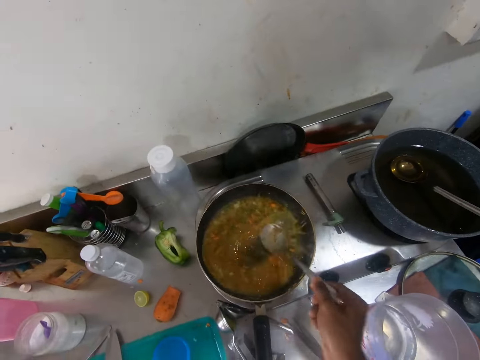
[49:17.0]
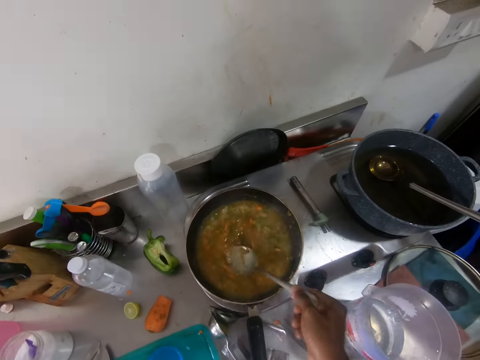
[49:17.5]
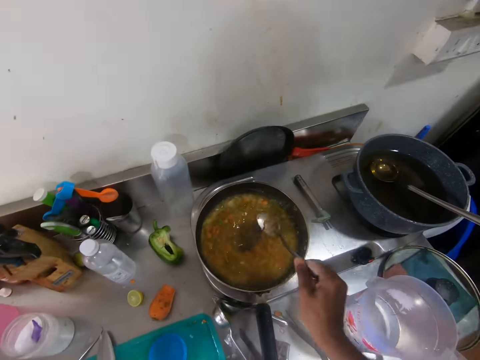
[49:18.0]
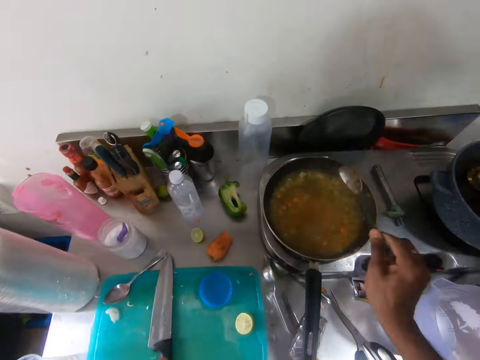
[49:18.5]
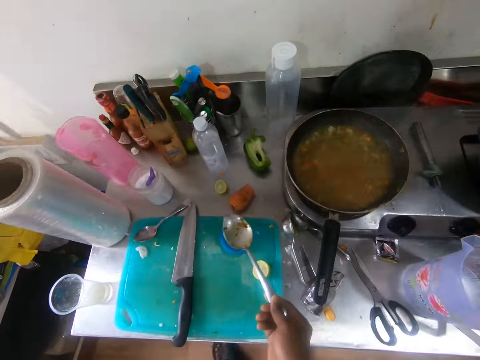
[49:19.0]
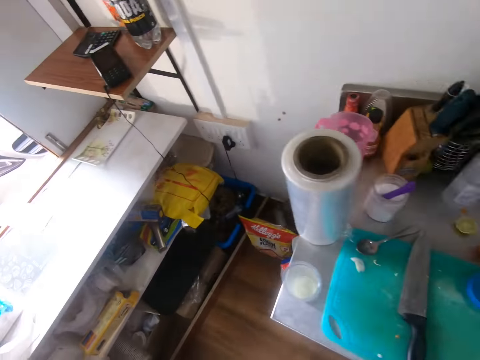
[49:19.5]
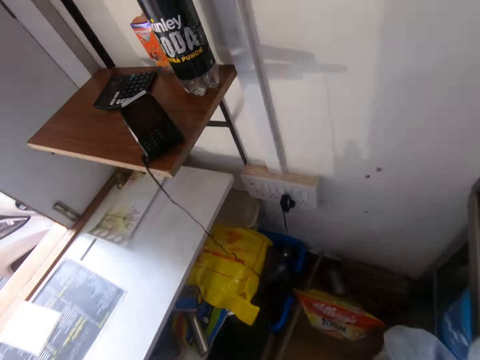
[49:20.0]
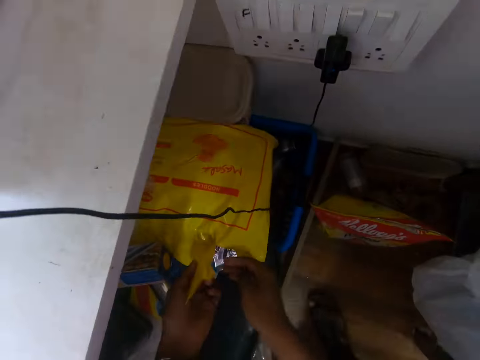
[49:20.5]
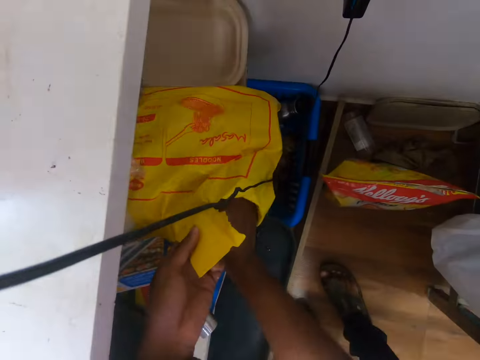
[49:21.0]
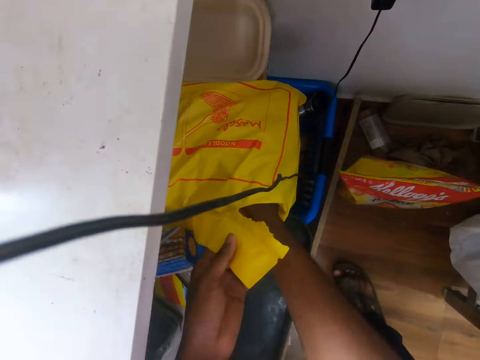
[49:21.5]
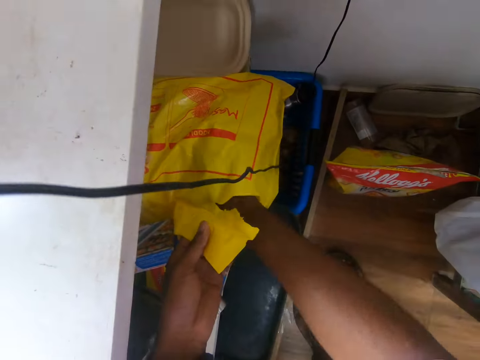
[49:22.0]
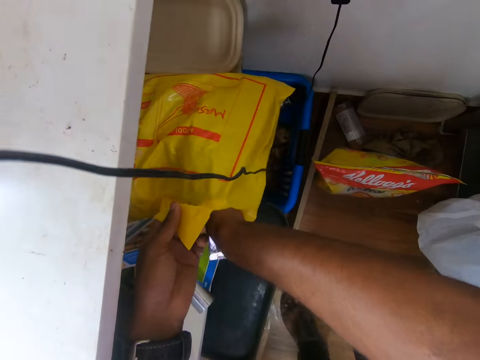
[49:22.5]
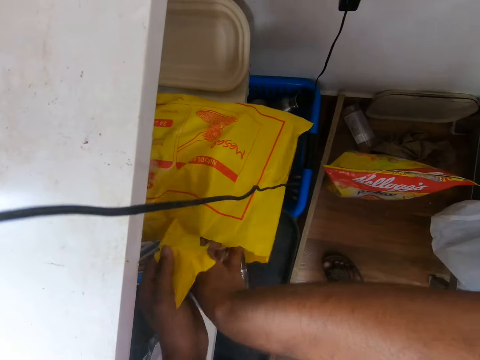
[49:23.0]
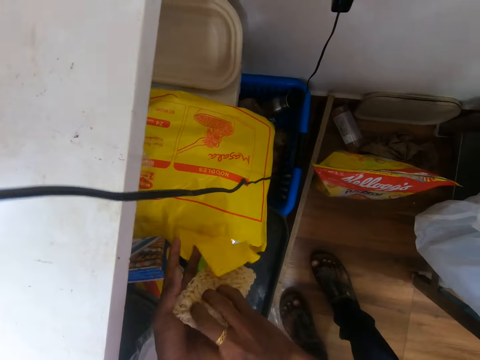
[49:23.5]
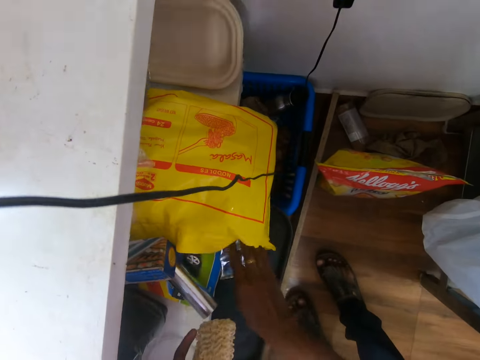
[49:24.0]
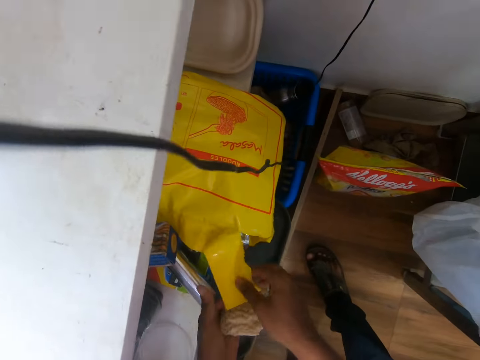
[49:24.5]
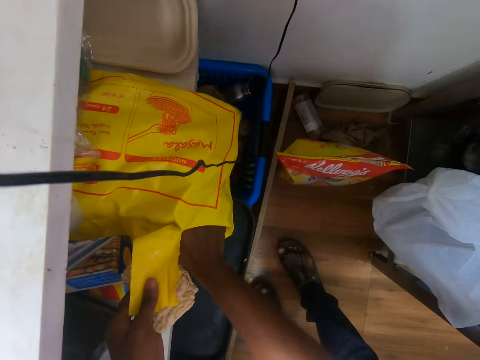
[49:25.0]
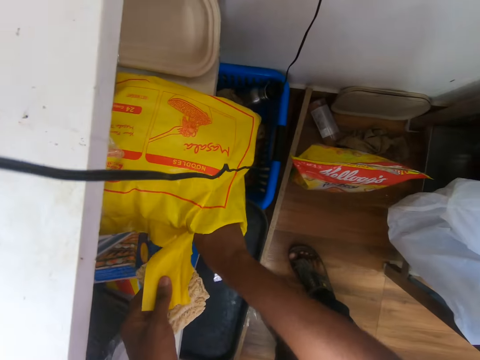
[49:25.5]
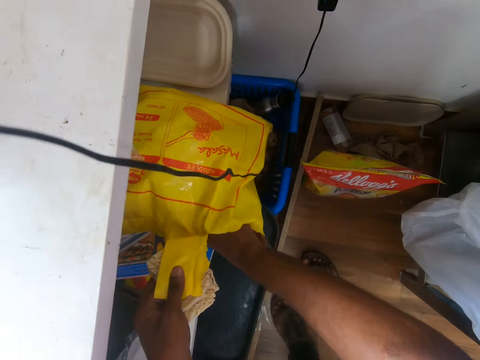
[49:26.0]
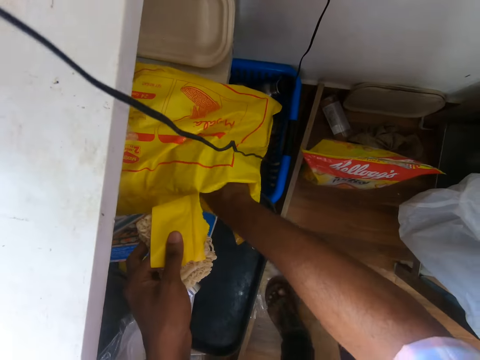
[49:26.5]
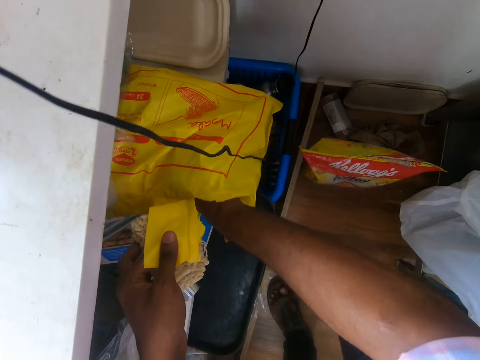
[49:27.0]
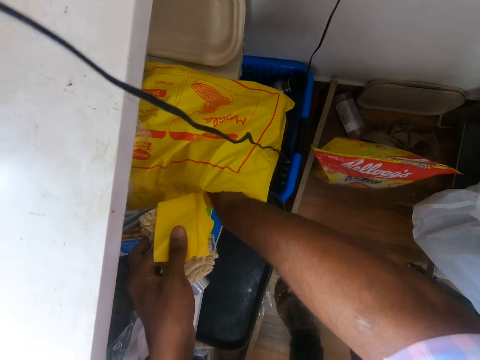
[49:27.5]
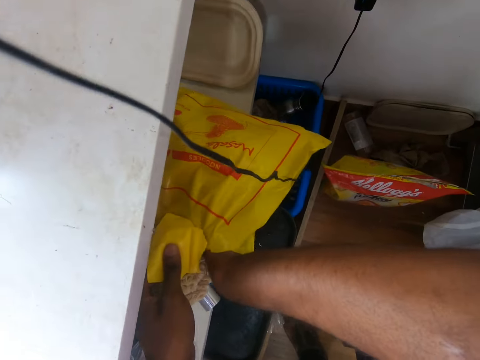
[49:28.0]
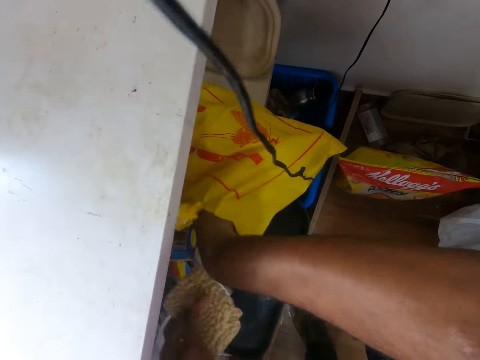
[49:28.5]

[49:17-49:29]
The camera wearer drops the spoon on the counter with his right hand. He opens a polythene pack in the shelf with his left hand. He takes some noodles from the polythene pack with his right hand. He passes the noodles from his right hand to his left hand. He picks noodles from the bag on the shelf with his right hand. He holds the bag of noodles on the shelf with his left hand.

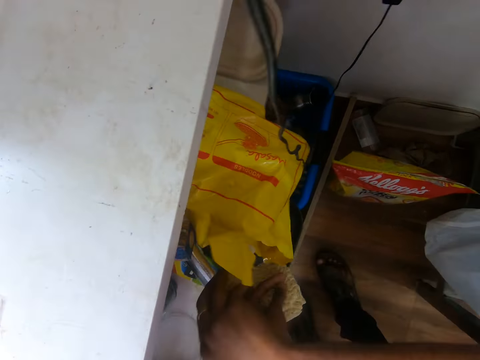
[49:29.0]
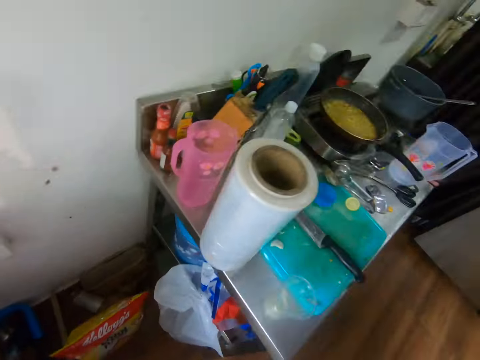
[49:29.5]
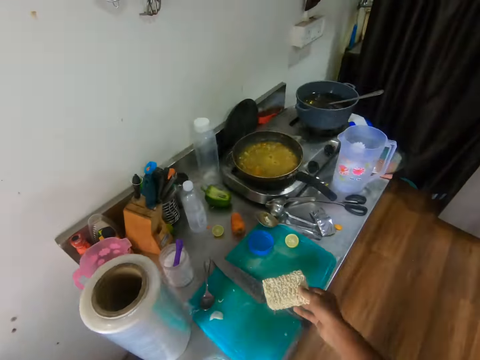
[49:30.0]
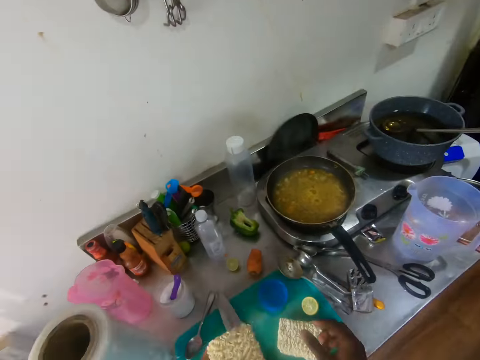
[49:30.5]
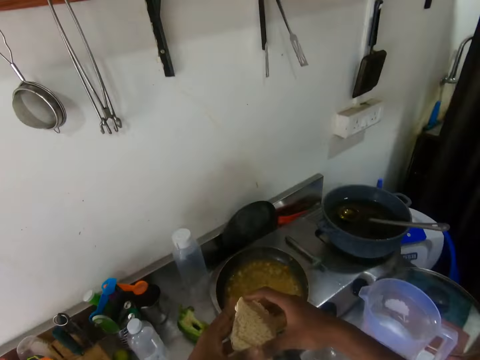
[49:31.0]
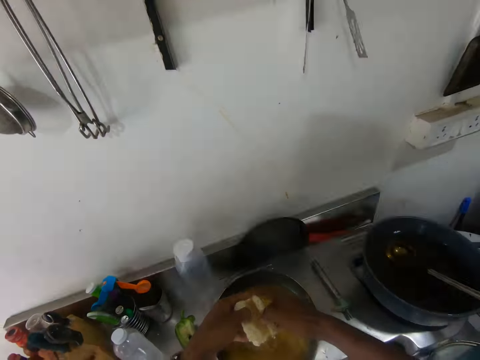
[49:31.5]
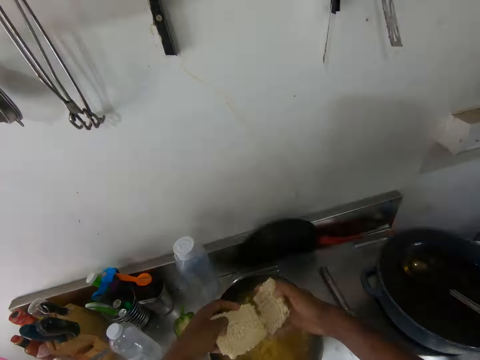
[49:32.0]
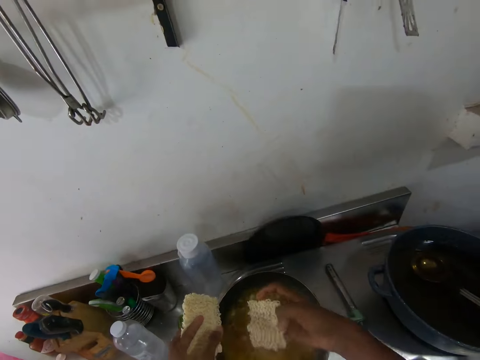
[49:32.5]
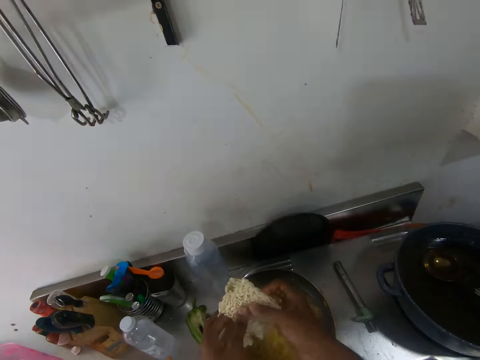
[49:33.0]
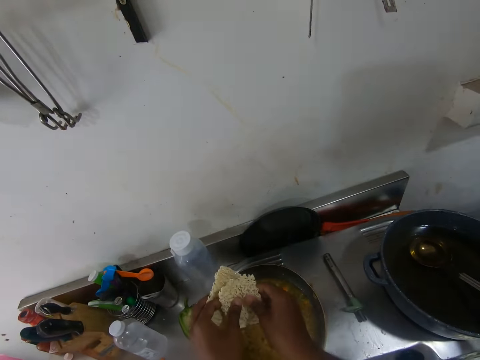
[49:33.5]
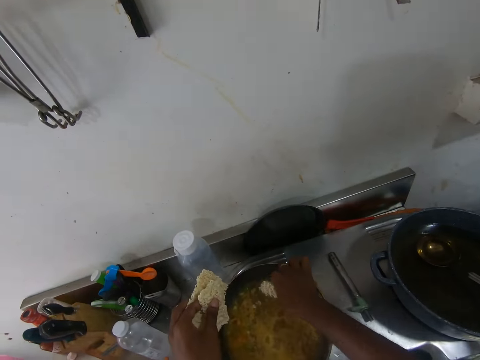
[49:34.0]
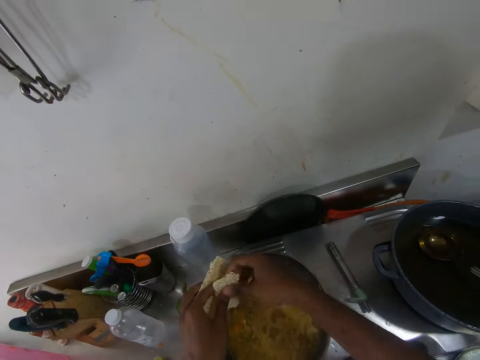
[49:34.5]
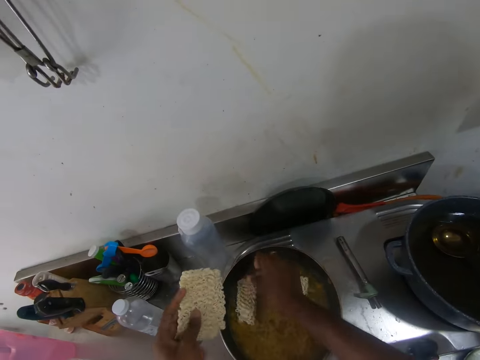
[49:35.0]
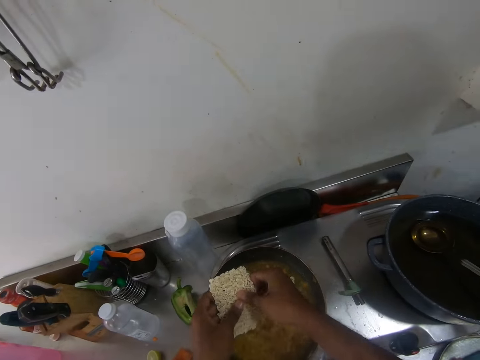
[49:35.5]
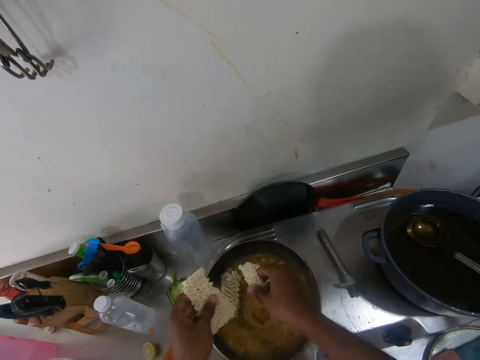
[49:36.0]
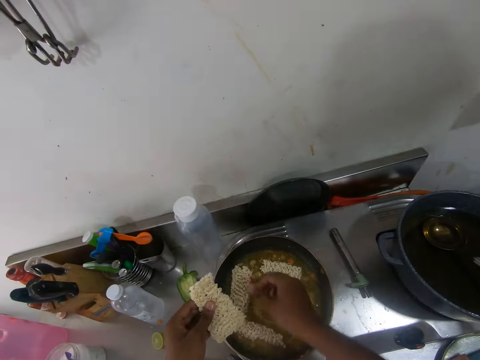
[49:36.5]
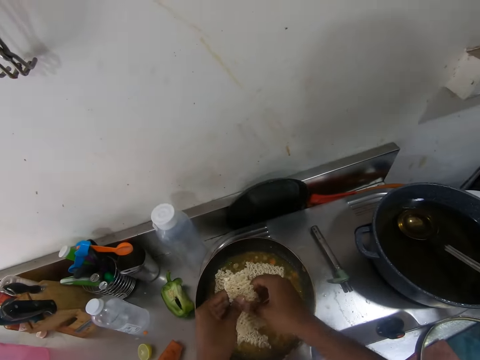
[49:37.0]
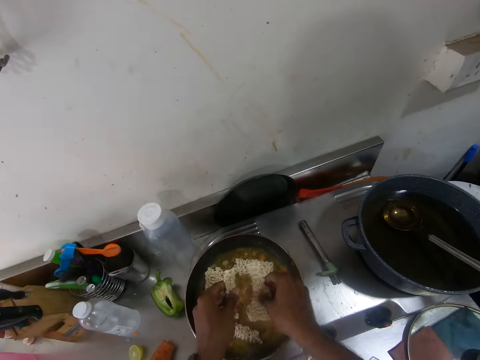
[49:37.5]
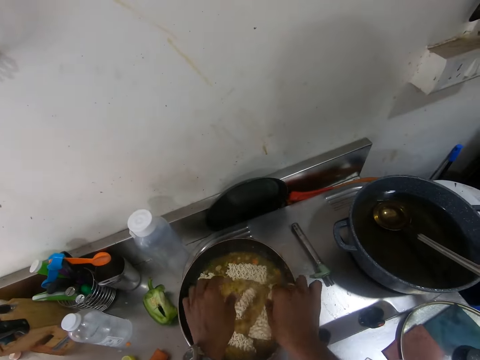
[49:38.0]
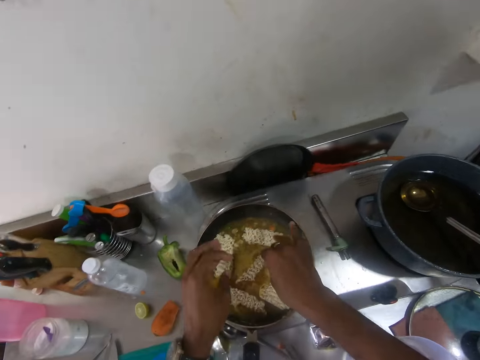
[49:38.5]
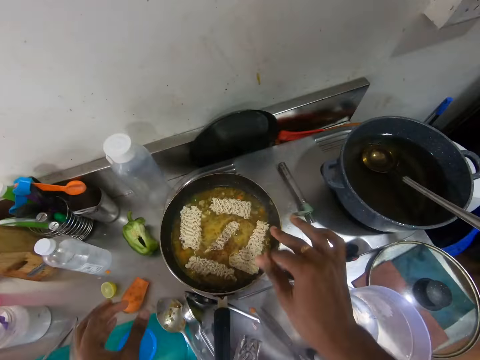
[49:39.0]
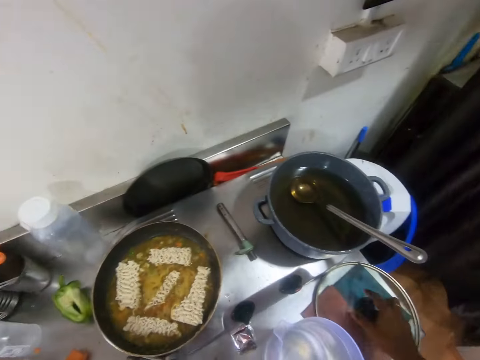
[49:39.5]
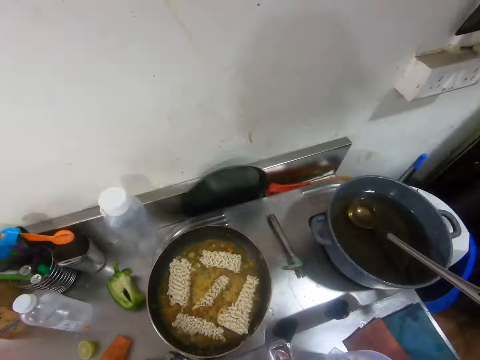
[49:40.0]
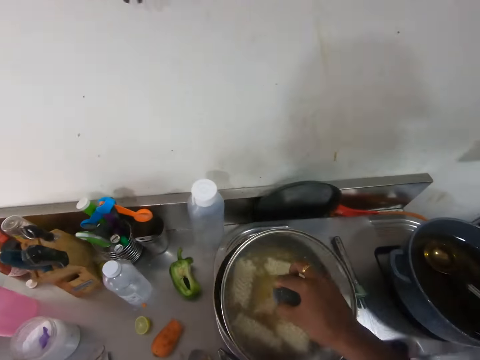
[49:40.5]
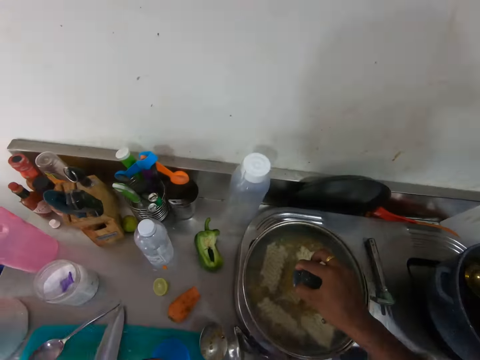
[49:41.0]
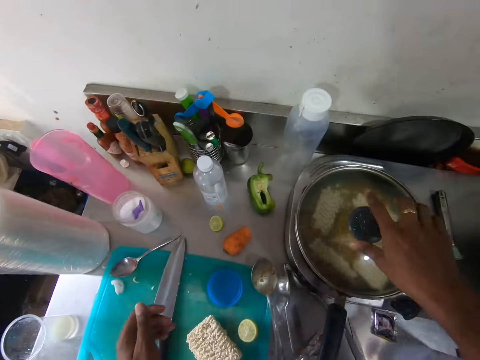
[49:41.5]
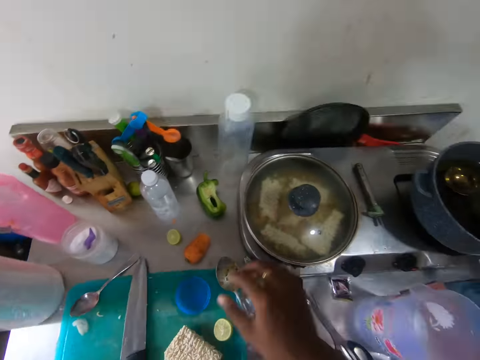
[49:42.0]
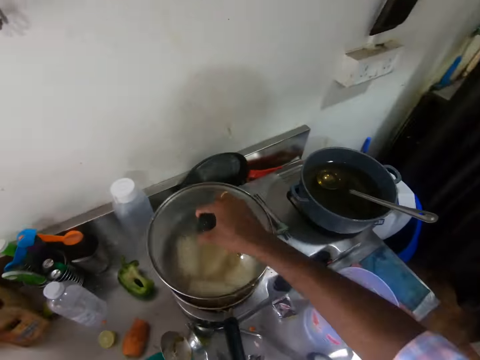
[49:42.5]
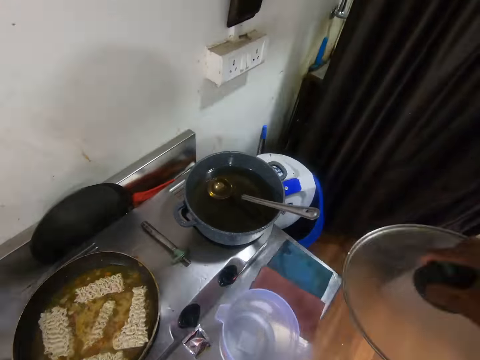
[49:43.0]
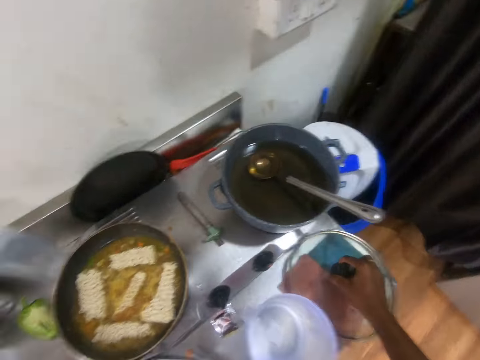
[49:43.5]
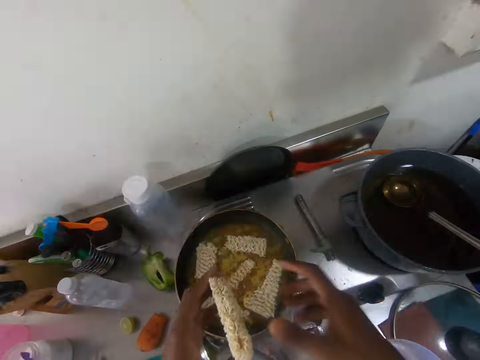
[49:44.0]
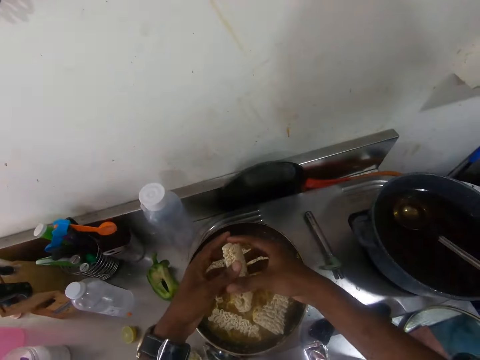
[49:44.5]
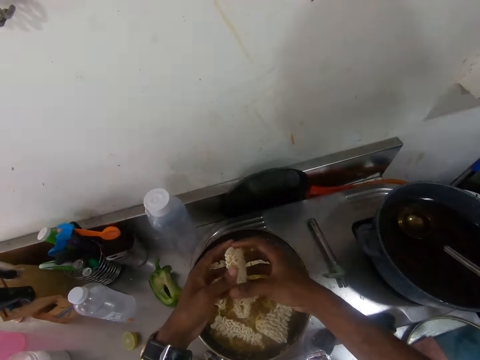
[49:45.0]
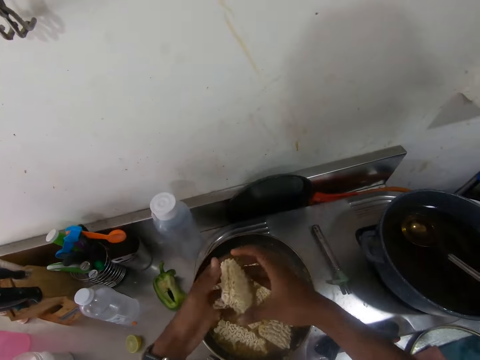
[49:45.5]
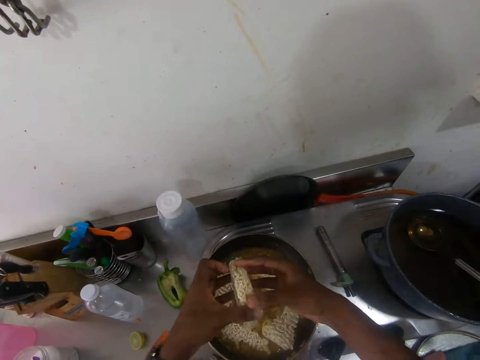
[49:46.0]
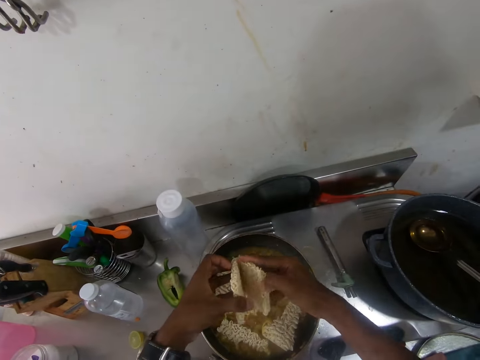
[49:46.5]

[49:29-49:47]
The camera wearer drops the noodles on the board on the countertop with his right hand. He breaks the noodles into bits with both hands. He puts the noodles in the pot on the cooker with his right hand. He passes the noodles from his left hand to his right hand. He puts the noodles in the pot on the cooker with his right hand. He breaks the noodles into bits with both hands. He puts the noodles in the pot on the cooker with his right hand. He breaks the noodles into bits with both hands. He puts the noodles in the pot on the cooker with his left hand. He puts the noodles in the pot on the cooker with his right hand. He picks a cover from the countertop with his right hand. He covers the pot on the cooker with the cover in his right hand. He removes the cover from the pot with his right hand. He drops the cover on the countertop with his right hand. He breaks the noodles into bits with both hands.
